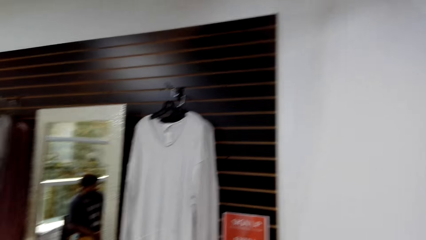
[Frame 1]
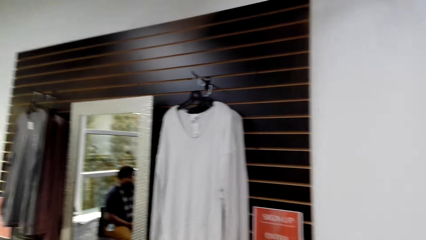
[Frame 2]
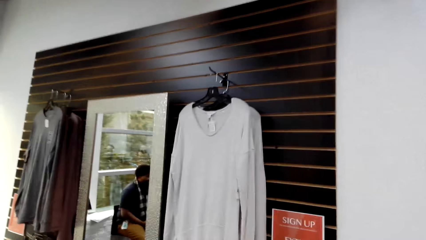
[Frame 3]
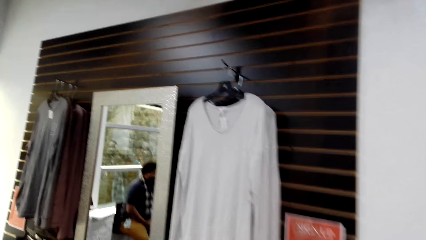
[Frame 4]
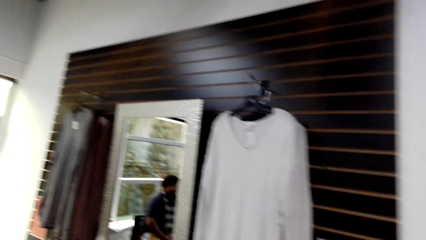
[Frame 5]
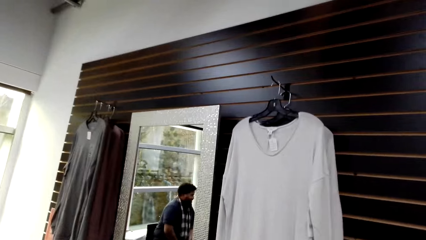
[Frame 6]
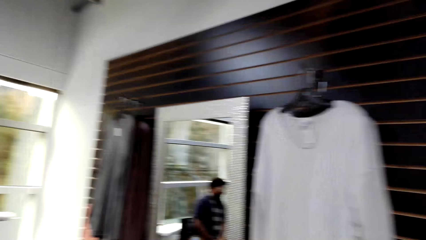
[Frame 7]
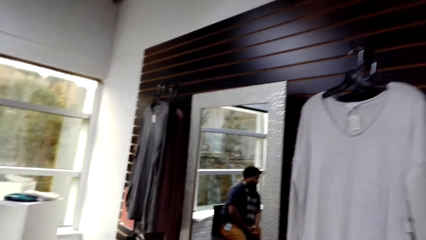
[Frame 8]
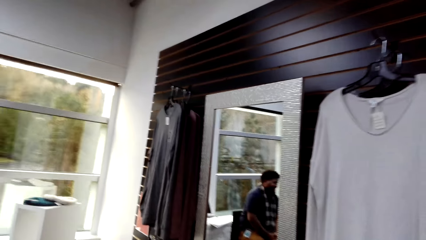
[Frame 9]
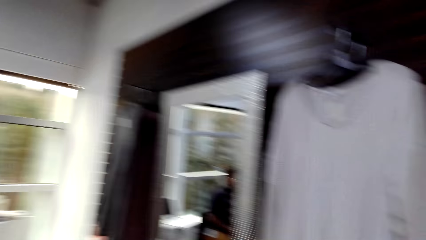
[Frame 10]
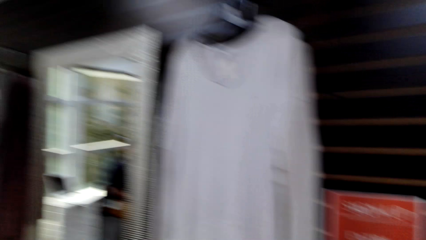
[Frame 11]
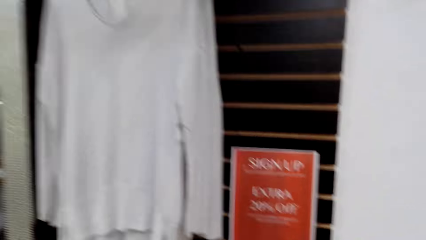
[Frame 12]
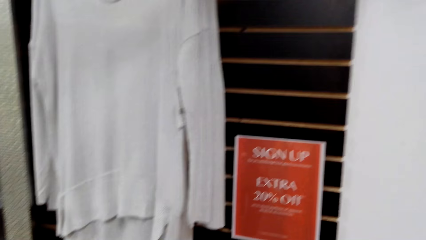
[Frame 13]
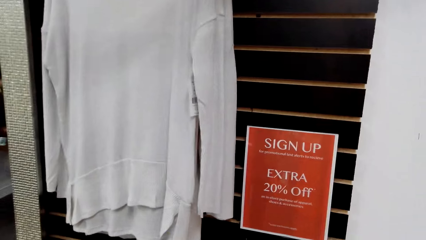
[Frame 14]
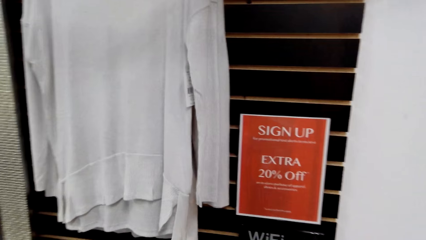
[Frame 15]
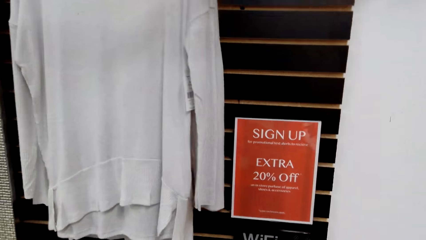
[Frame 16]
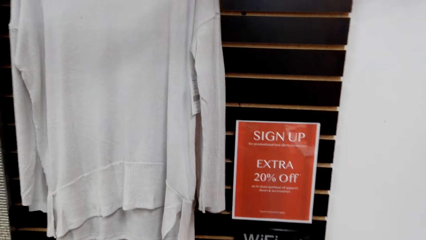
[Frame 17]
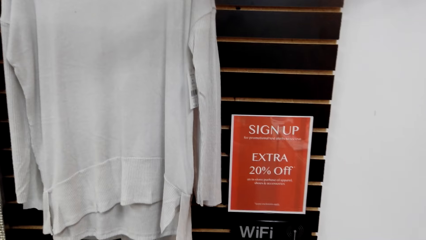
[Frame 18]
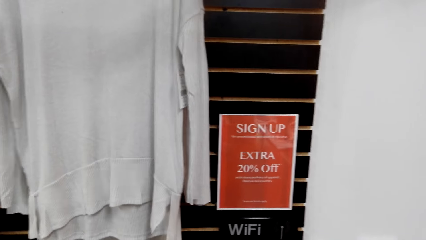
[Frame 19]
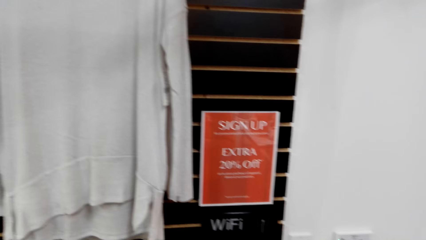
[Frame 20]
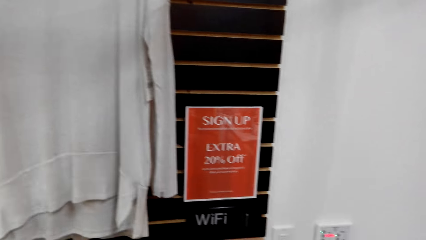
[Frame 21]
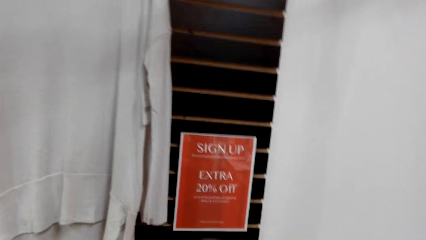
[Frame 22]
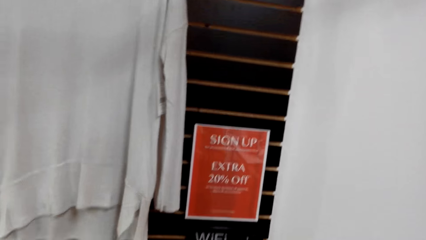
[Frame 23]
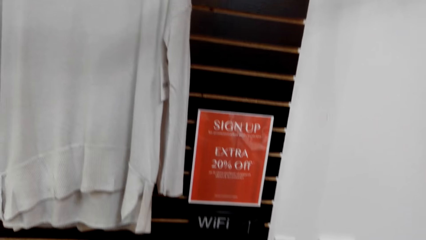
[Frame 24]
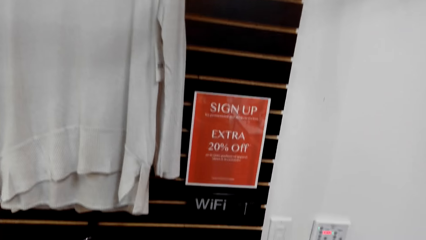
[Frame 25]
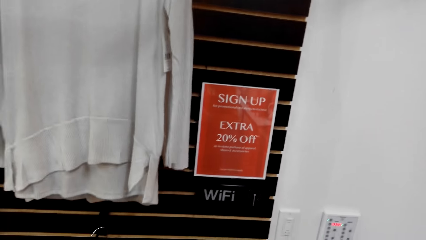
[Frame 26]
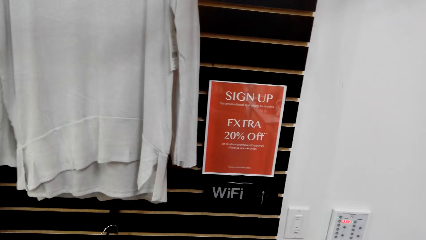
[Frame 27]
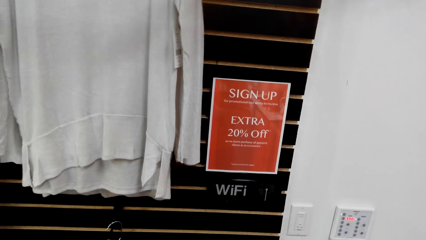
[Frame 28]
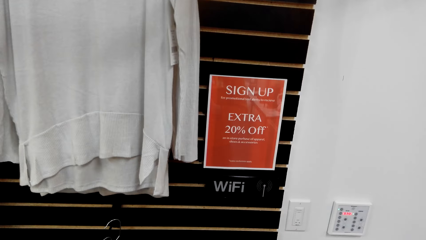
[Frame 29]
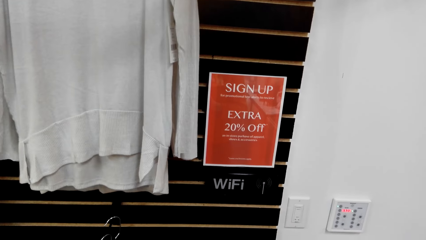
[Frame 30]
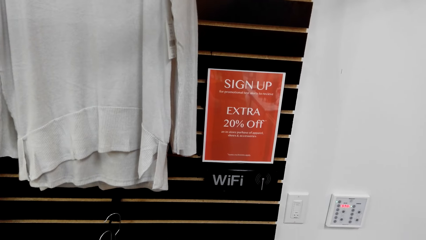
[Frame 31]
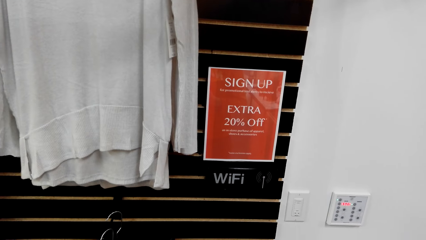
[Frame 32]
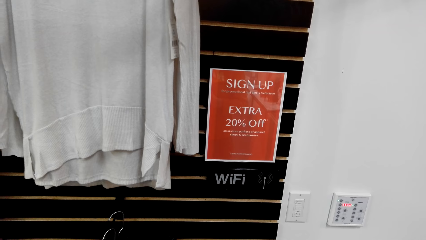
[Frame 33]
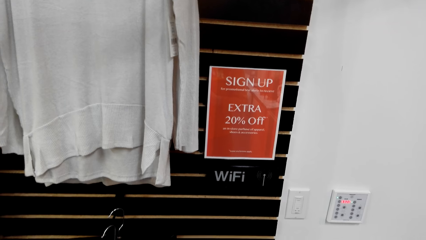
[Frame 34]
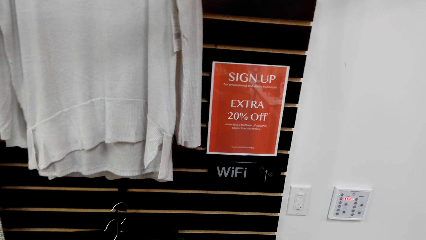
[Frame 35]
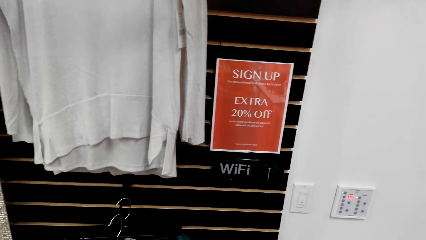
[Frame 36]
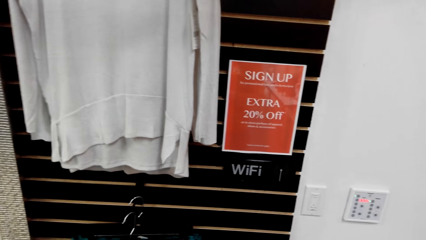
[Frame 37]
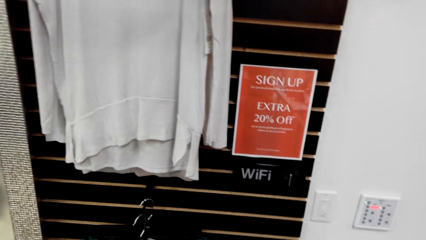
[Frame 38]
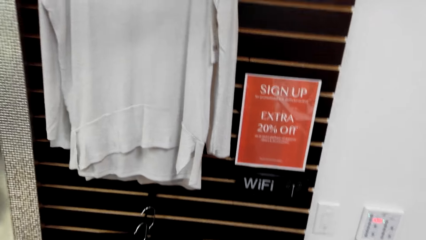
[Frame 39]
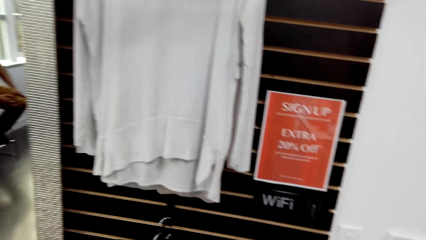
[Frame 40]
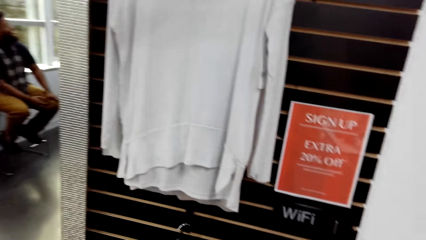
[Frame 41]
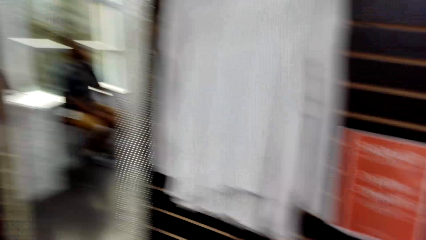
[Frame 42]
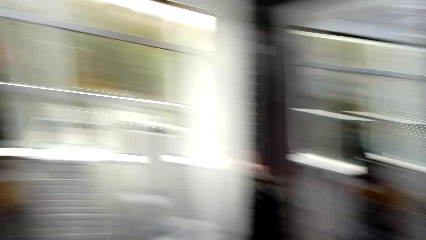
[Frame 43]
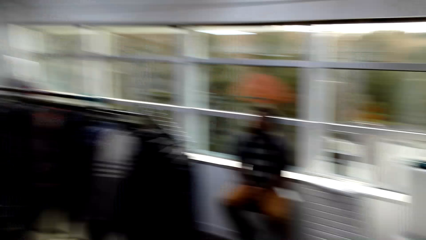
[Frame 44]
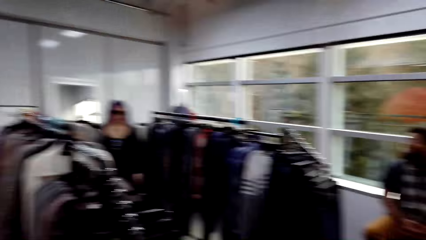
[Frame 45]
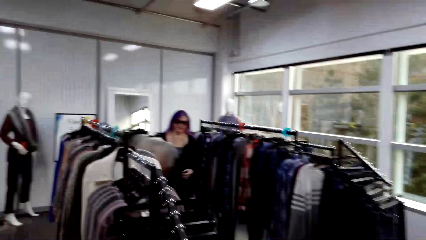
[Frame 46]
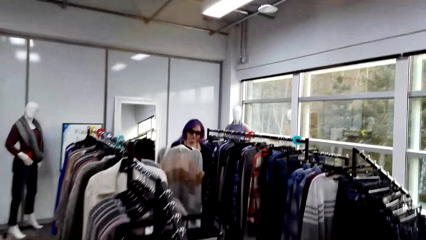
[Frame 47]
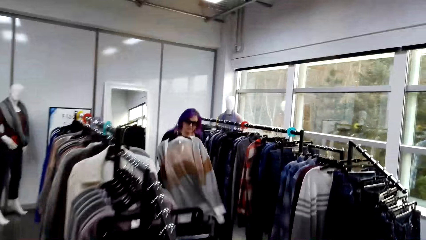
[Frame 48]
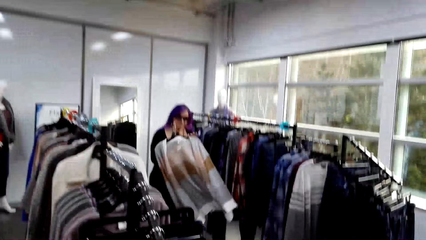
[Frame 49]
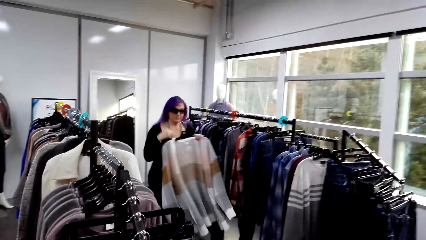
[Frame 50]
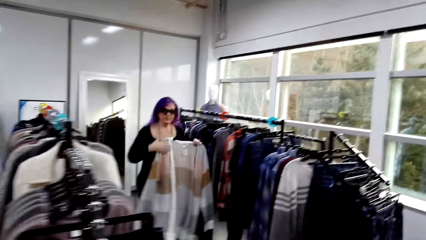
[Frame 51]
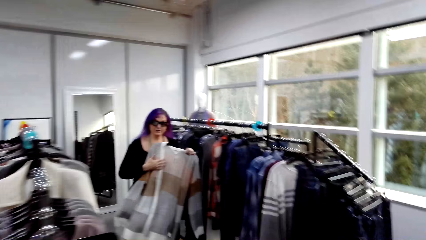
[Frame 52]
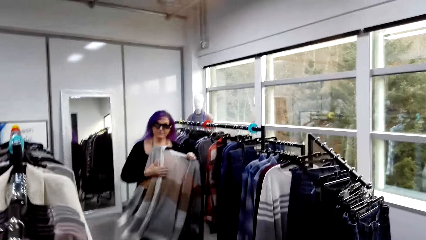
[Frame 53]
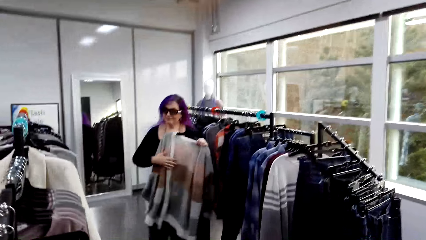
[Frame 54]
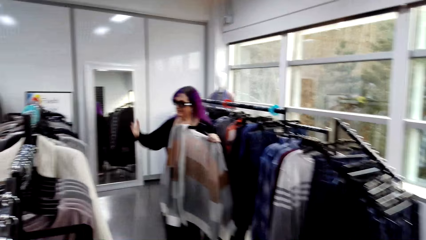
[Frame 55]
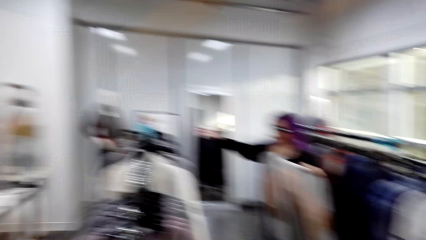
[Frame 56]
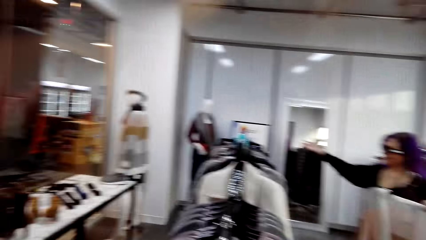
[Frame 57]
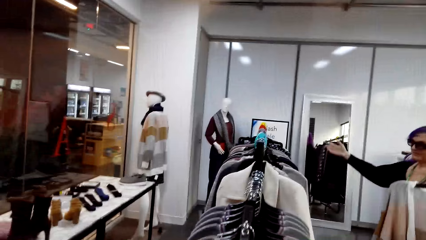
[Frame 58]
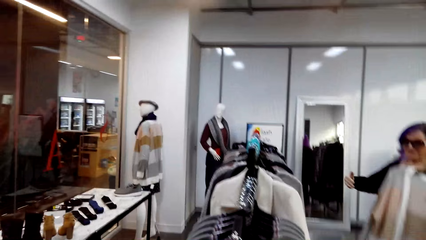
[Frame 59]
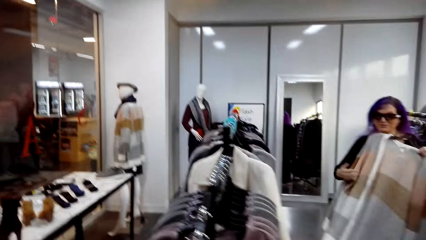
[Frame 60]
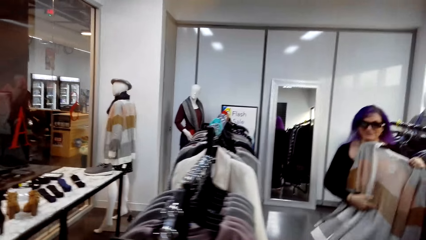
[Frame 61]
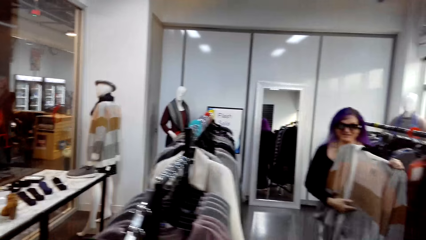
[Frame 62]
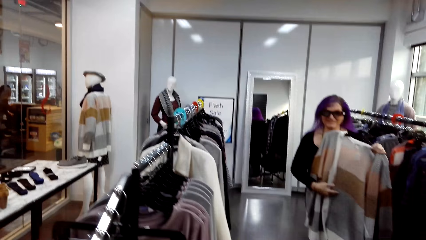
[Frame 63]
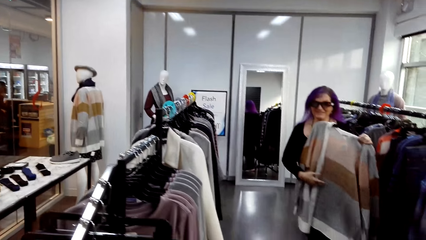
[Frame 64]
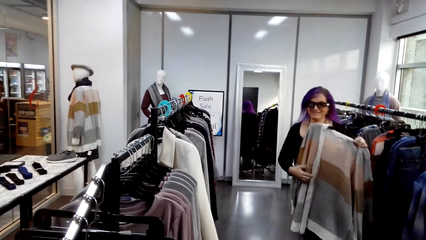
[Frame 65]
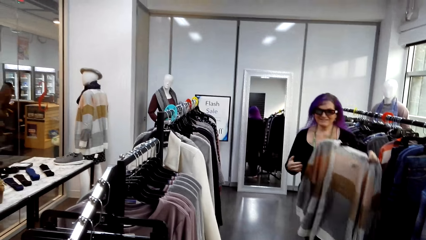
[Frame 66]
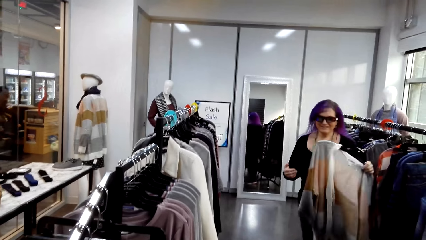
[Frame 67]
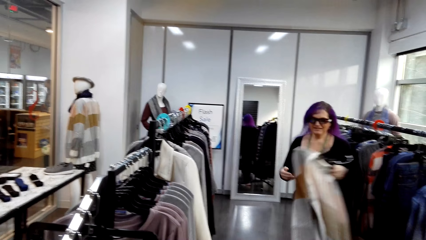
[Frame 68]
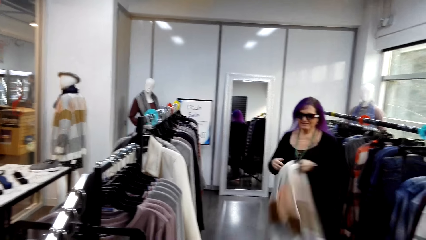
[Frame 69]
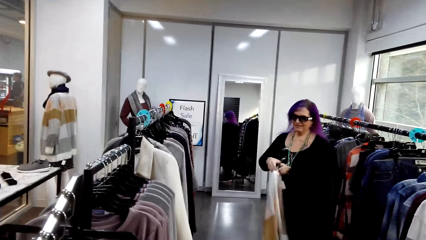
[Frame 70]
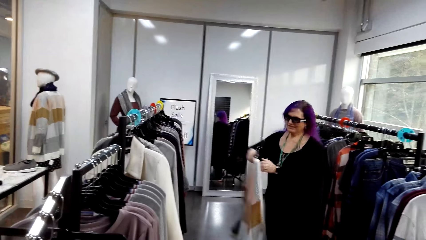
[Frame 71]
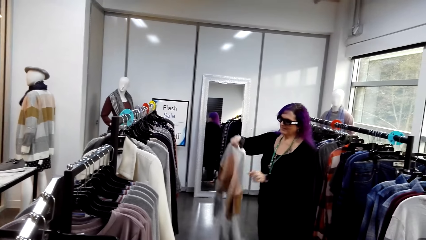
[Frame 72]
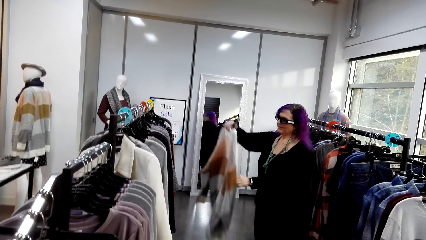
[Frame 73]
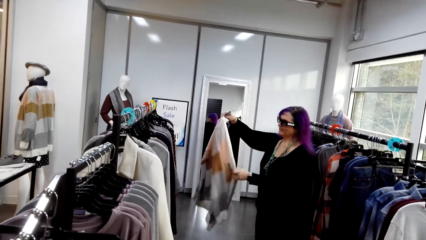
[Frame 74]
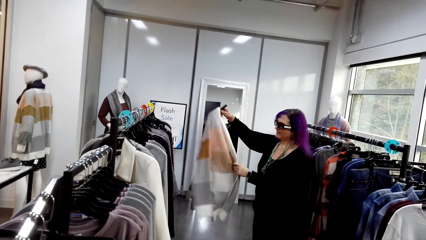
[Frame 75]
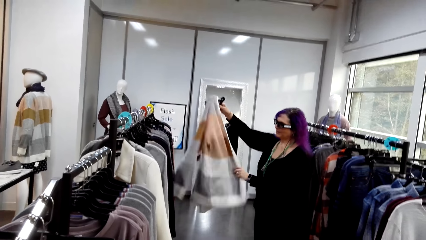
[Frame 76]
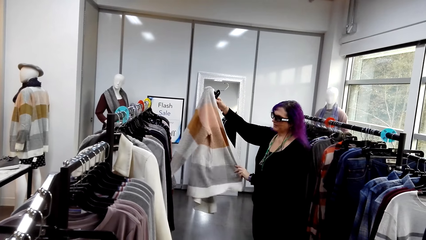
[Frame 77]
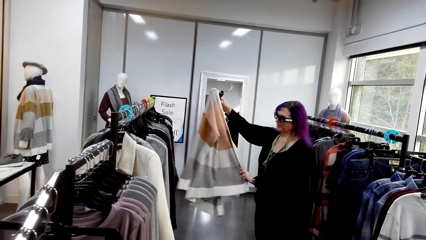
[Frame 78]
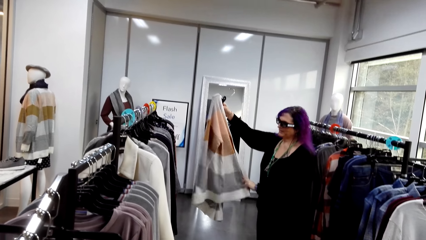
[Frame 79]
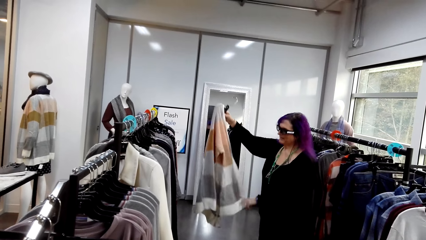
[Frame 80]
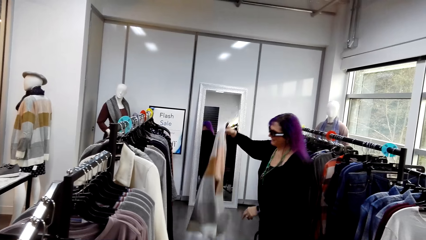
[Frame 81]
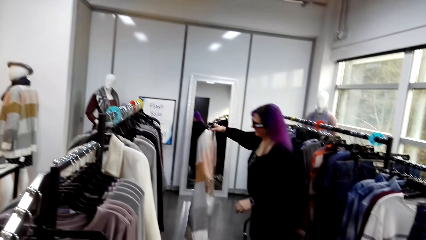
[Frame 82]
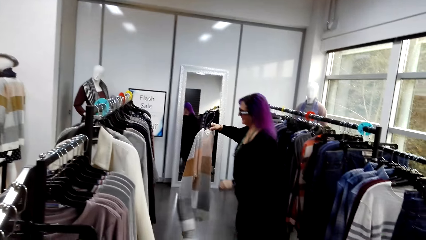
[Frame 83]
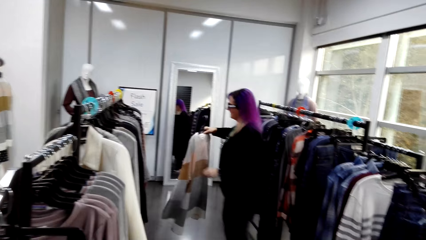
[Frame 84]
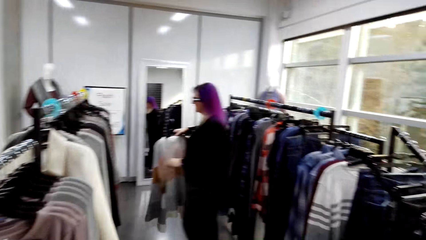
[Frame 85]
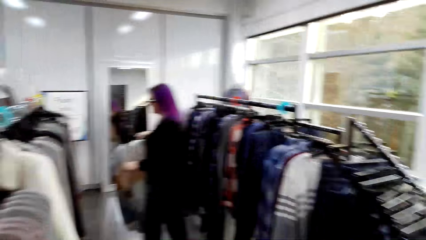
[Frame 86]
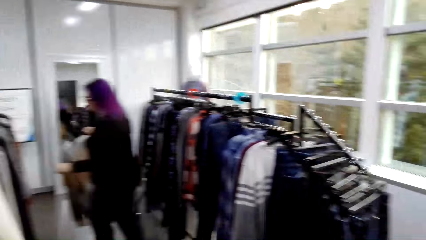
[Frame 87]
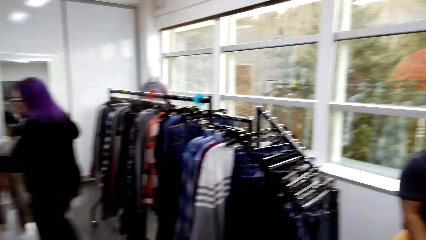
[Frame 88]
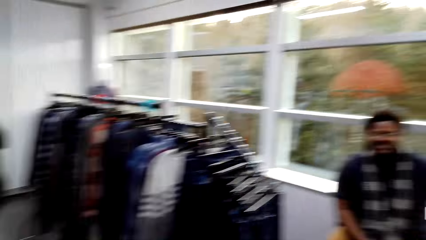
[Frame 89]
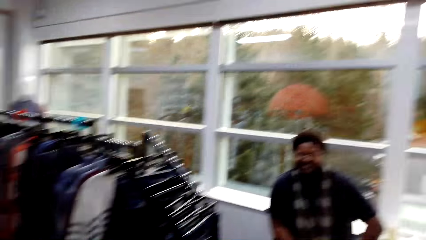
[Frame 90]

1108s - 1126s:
The camera wearer speaks to a man. They look at the post on the wall. A woman speaks to the camera wearer. The camera wearer looks at the woman. The woman holds a sweater and picks a cloth from the hanger. The woman speaks to the camera wearer. The woman walks in the clothing shop and gestures with her hand. The camera wearer looks at the clothes in the store. The woman touches the cloth with her hand. The camera wearer looks at the woman and speaks to the woman. The woman looks at the sweater. The woman spreads out the cloth.
